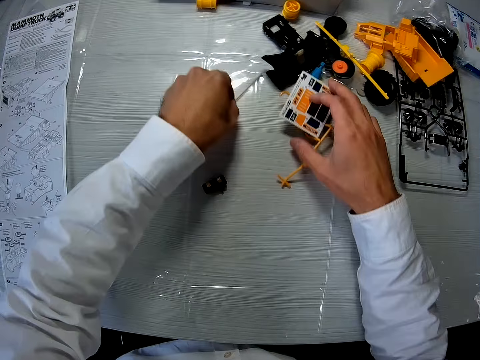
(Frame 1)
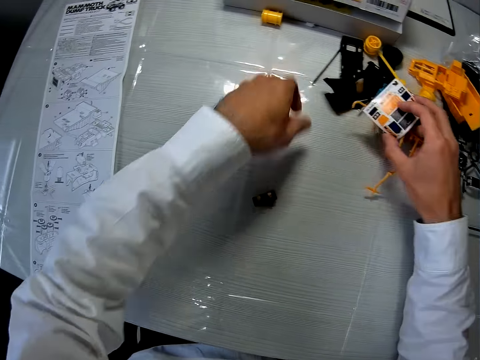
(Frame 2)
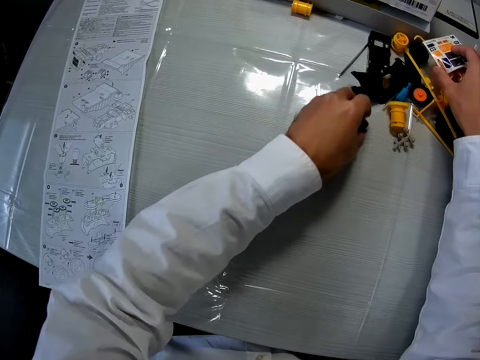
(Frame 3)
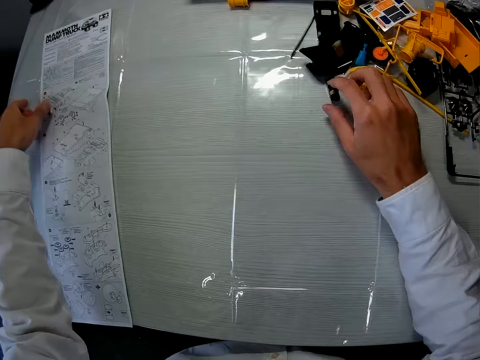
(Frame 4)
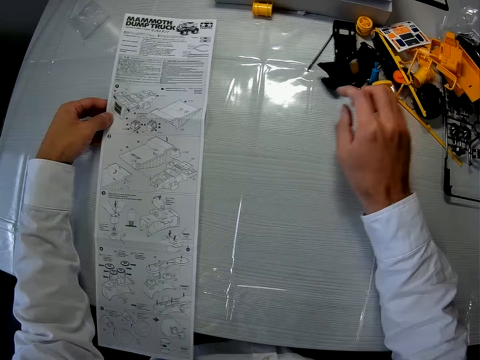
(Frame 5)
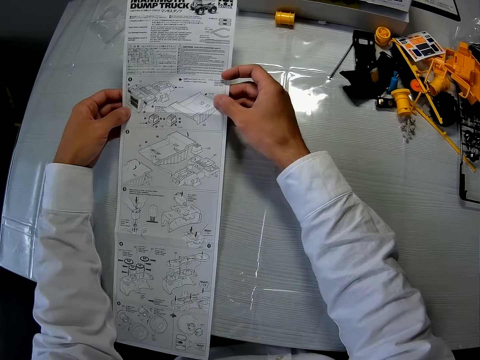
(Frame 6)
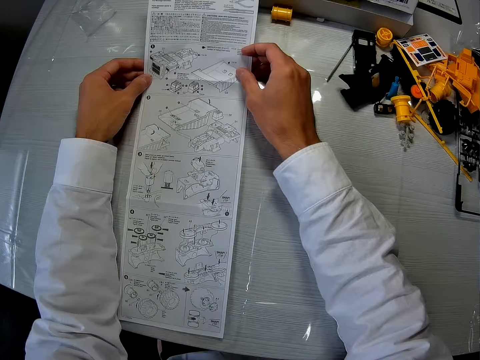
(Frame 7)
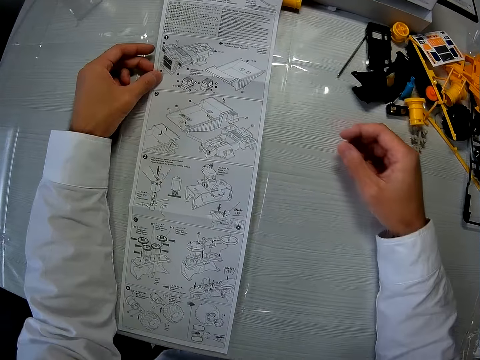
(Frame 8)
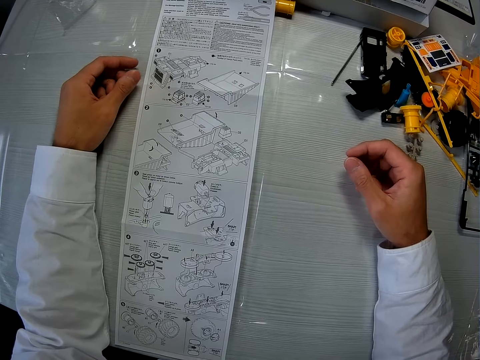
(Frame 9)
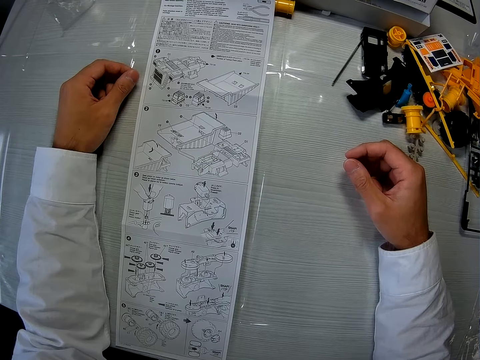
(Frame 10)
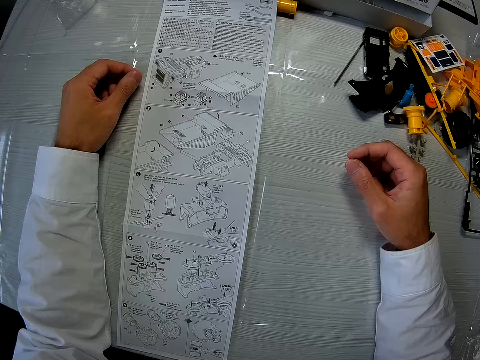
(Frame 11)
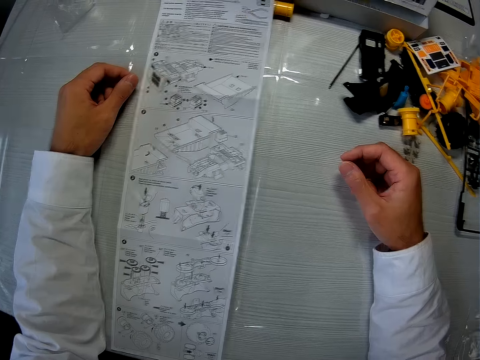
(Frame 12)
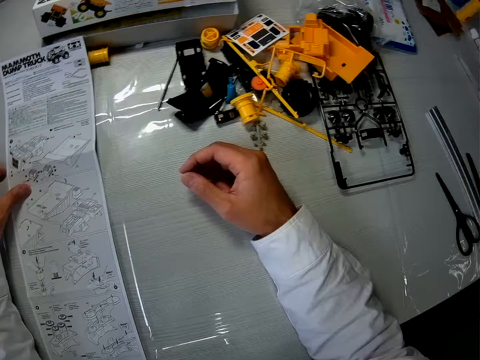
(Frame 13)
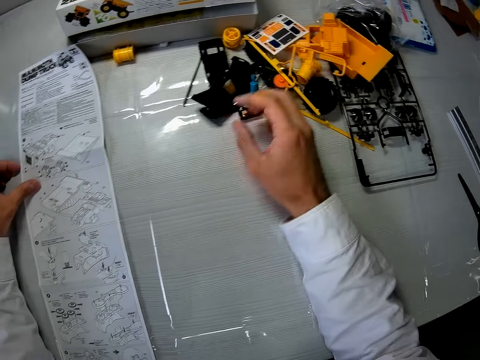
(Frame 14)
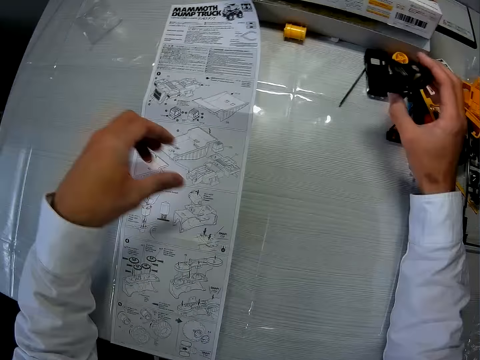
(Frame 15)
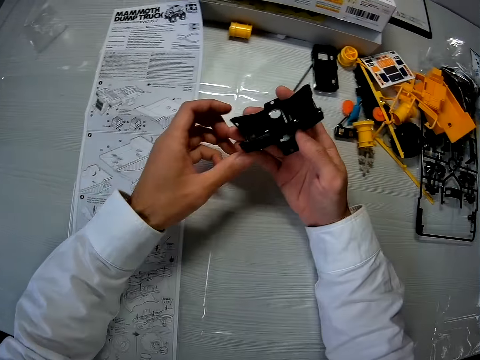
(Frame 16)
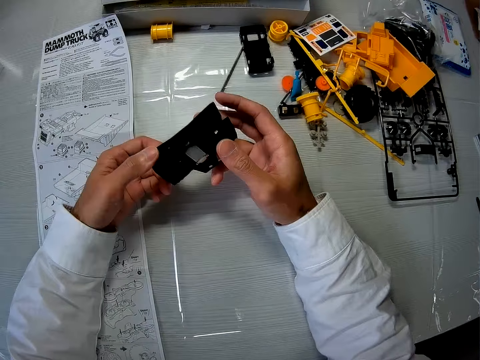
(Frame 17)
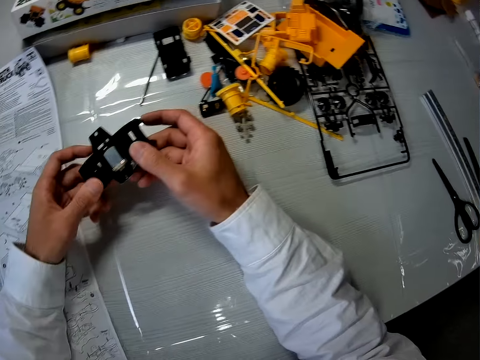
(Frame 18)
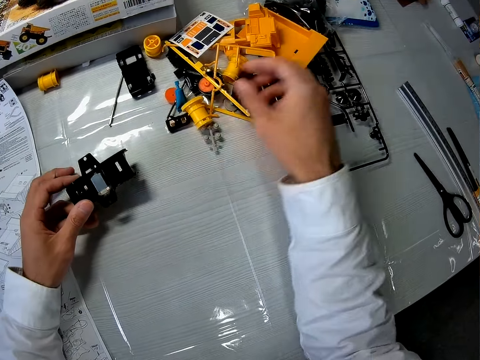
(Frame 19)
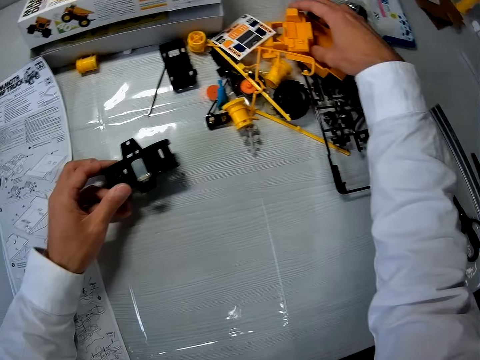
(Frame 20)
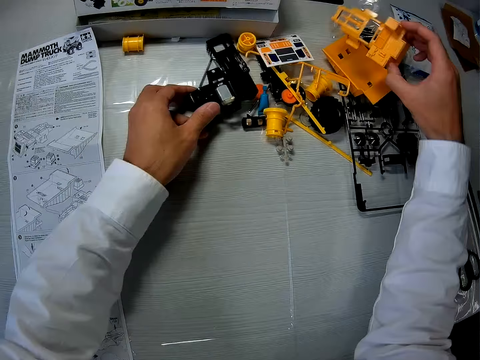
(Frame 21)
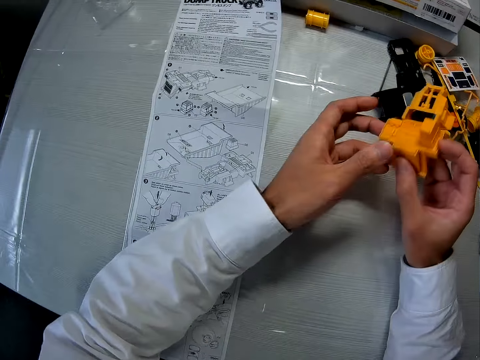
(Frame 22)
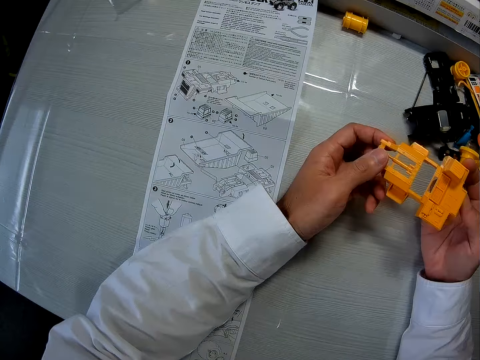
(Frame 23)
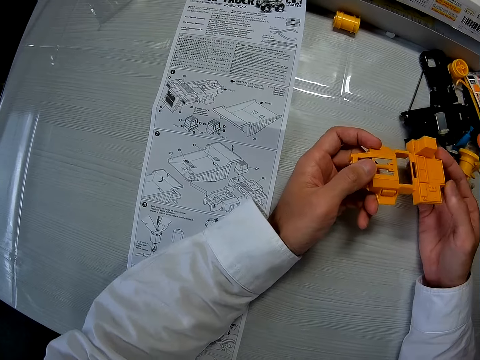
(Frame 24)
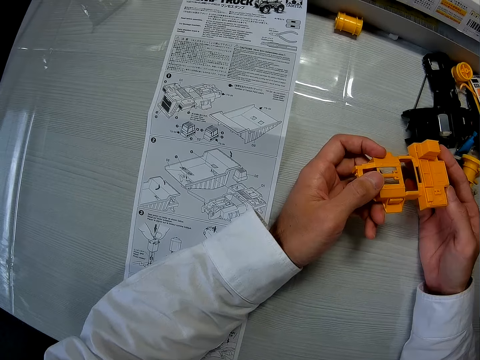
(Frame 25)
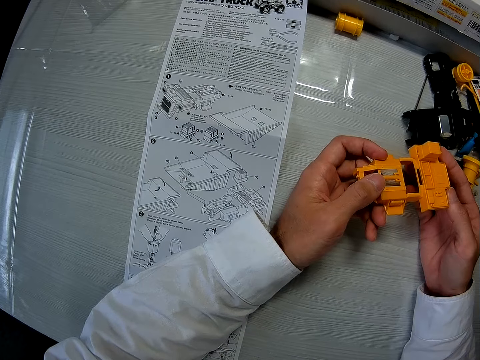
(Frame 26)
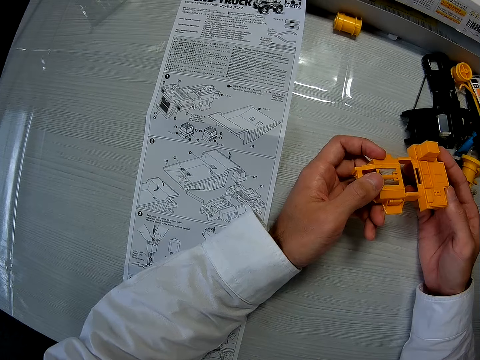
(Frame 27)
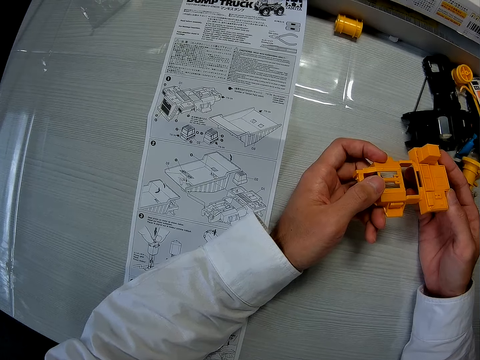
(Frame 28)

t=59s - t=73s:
The camera wearer picks up a paper. He moves the paper on the table. He picks up a part of the toy car or a plastic on the table with his right hand. He switches the part of the toy car to his left hand. He picks up another part of the toy car with his right hand. He drops the part of the toy car on his left hand on the table. He handles the plastic.

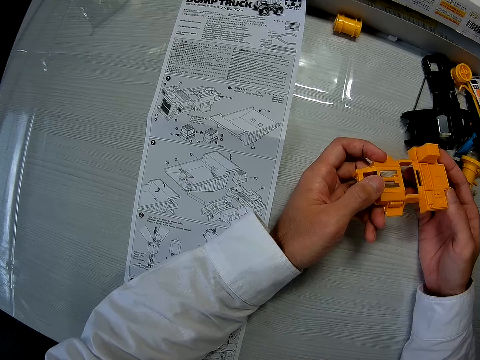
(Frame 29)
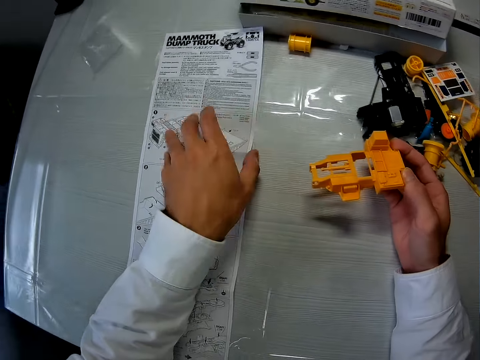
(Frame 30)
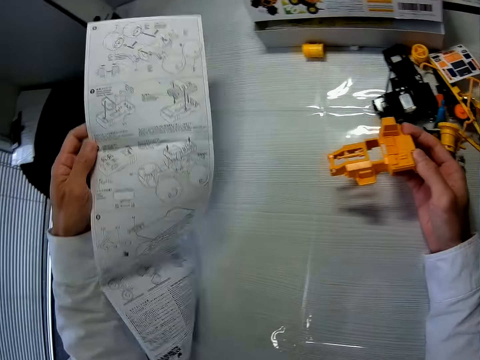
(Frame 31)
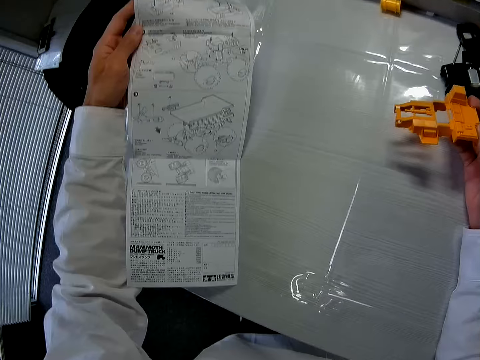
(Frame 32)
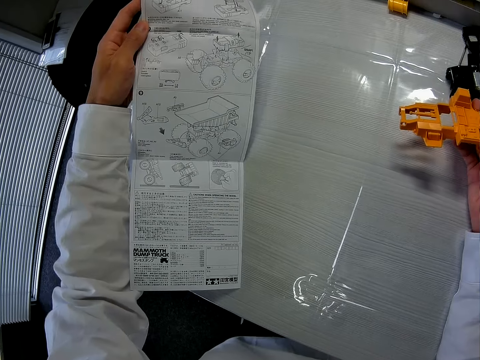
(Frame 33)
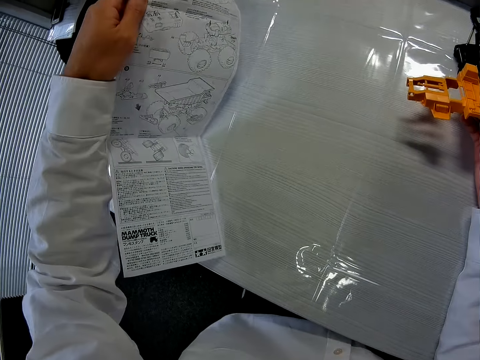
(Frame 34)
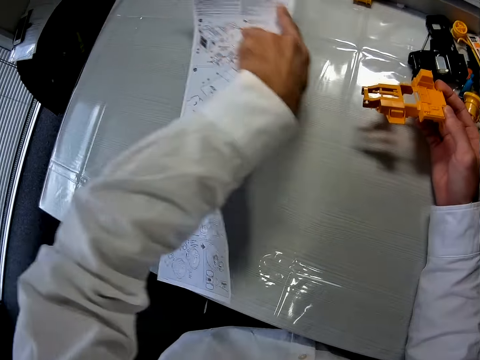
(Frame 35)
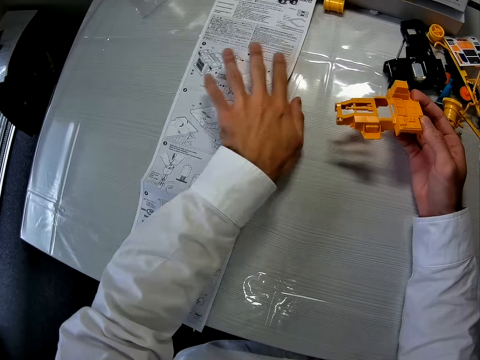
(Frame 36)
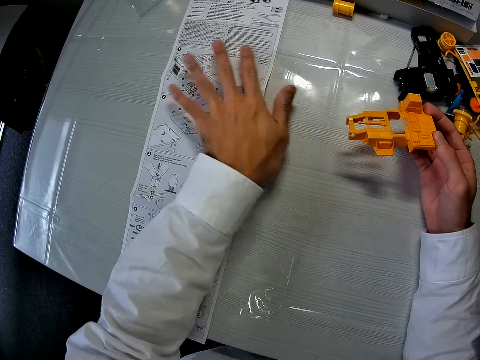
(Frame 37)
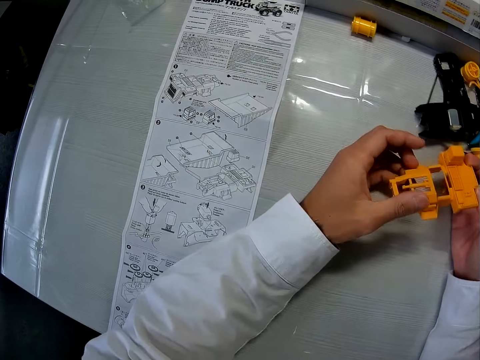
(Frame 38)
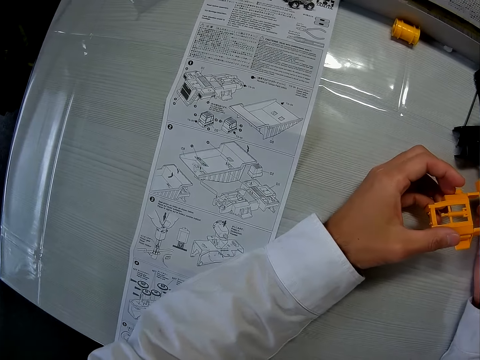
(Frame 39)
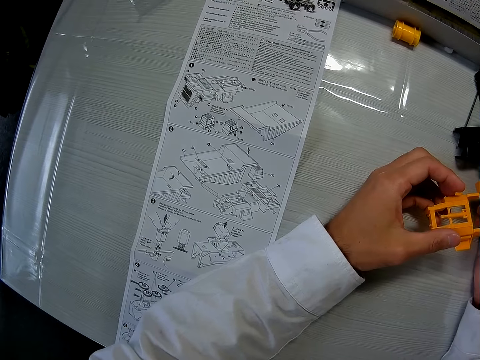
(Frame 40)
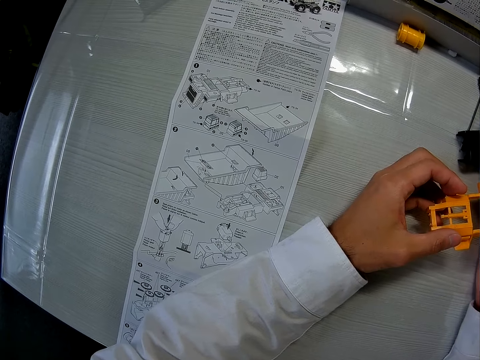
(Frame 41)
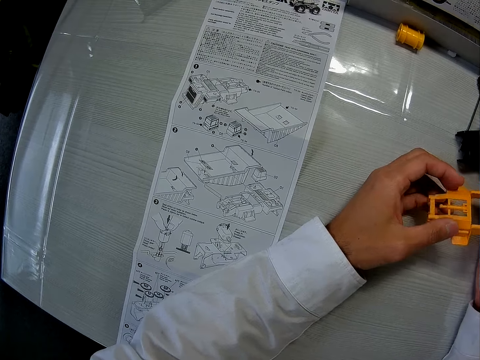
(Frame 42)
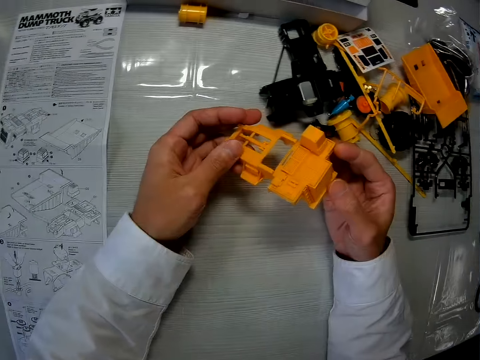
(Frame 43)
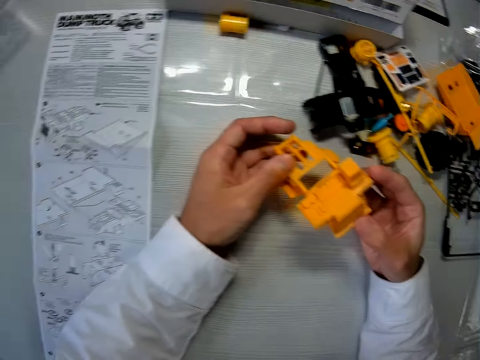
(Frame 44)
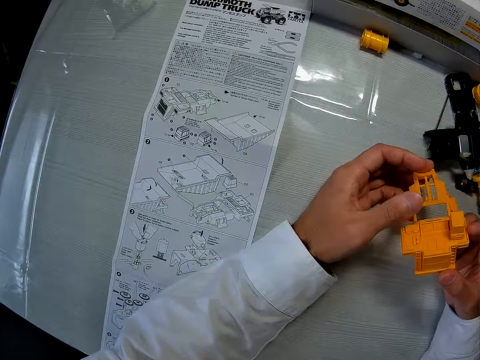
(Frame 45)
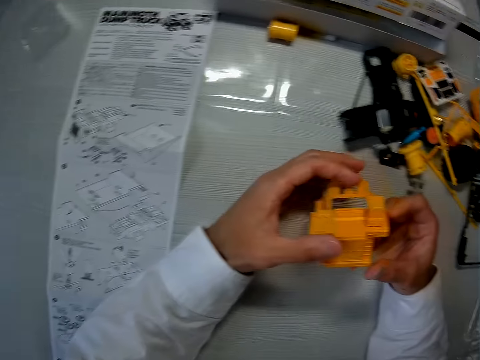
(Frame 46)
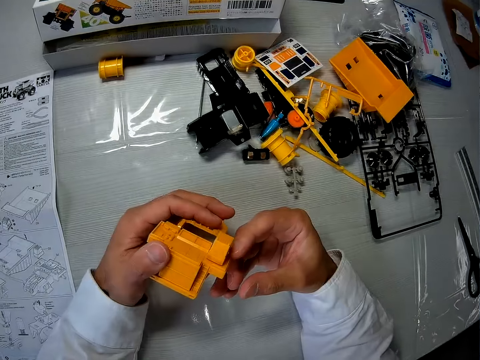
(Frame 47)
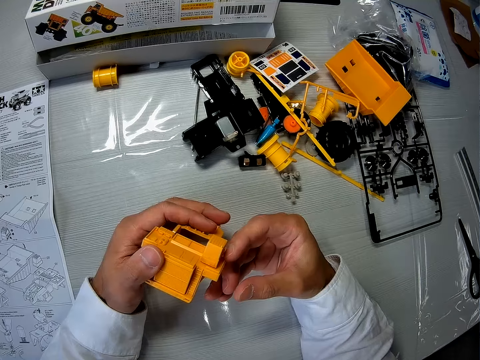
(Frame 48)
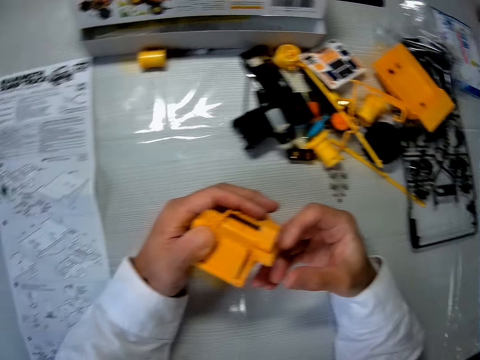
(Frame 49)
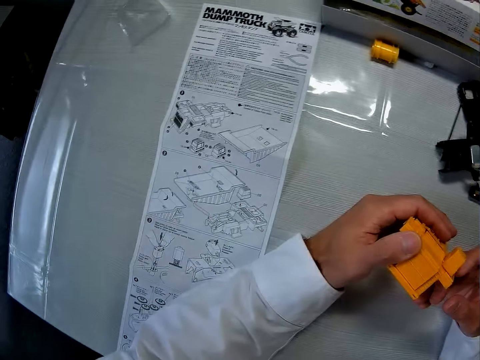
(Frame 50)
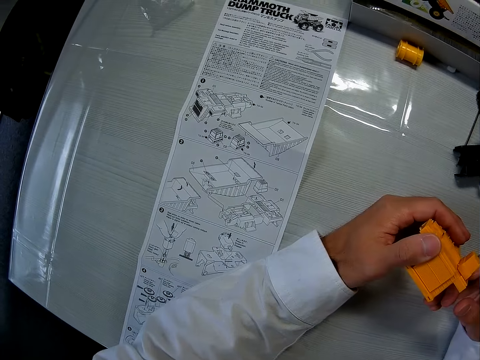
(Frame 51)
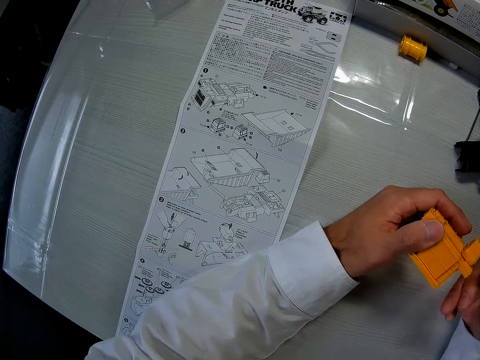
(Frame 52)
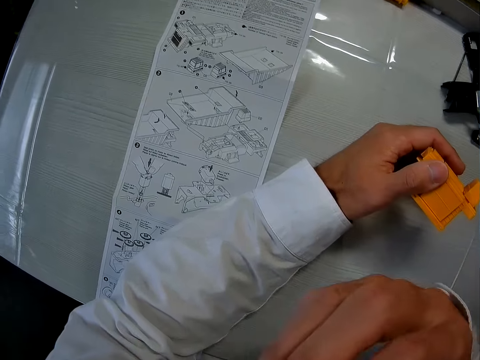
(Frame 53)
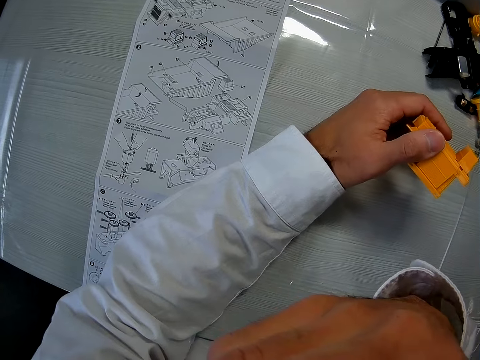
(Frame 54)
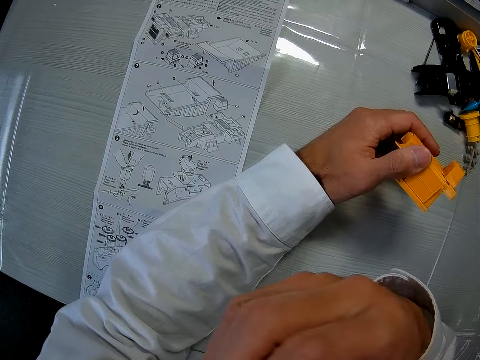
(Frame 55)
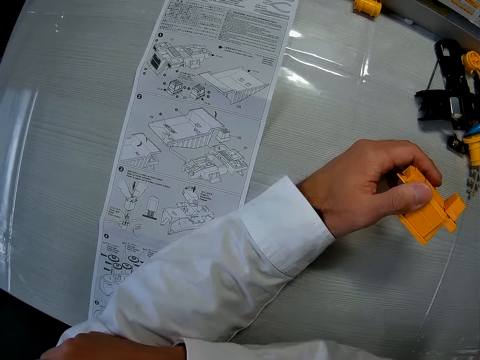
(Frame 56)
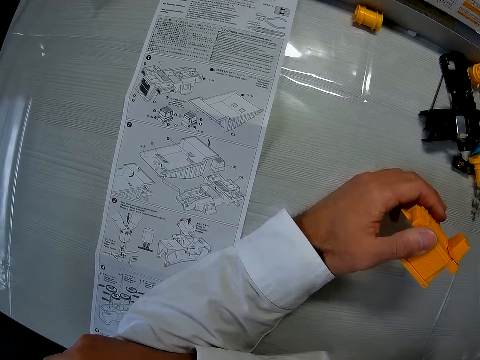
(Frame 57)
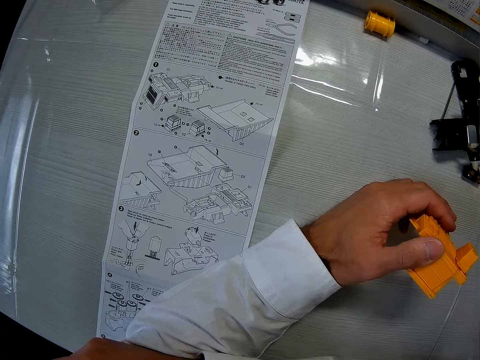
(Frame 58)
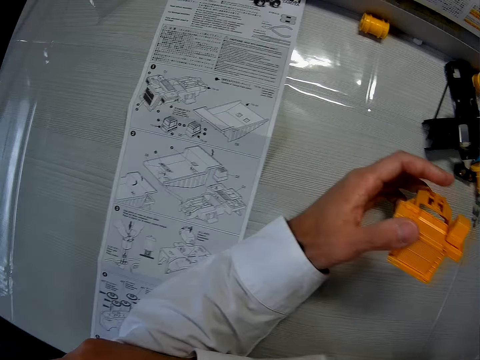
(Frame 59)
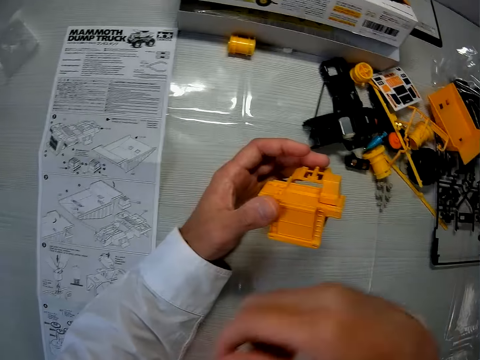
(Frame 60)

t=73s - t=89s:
The camera wearer turns the paper on the table. They pick up a paper. They place the paper on the table. They handle a plastic. They lift the right hand. They touch a camera.
